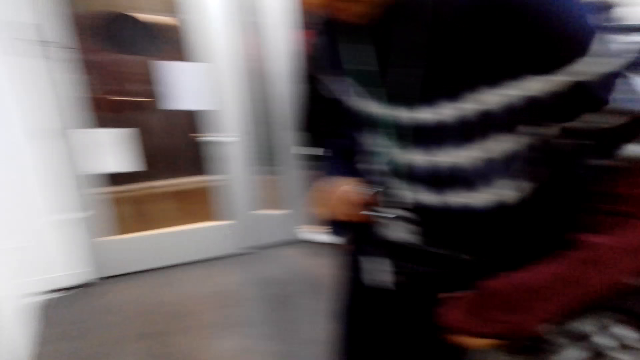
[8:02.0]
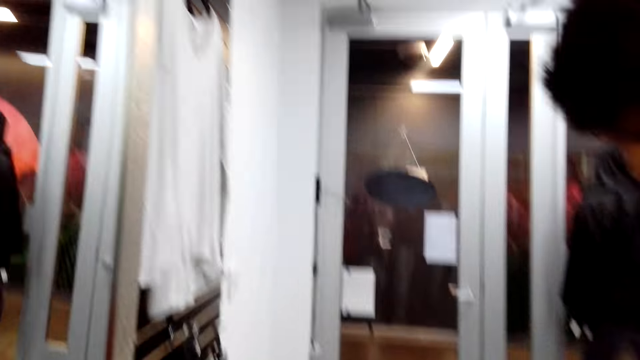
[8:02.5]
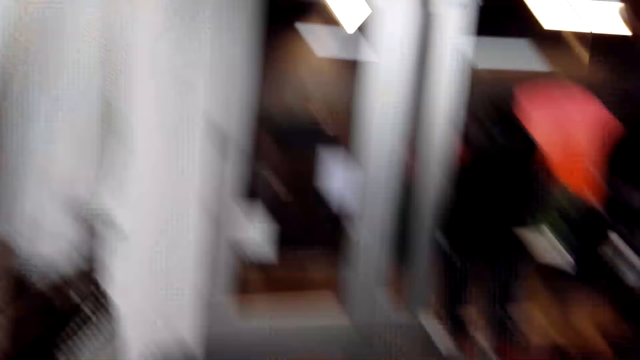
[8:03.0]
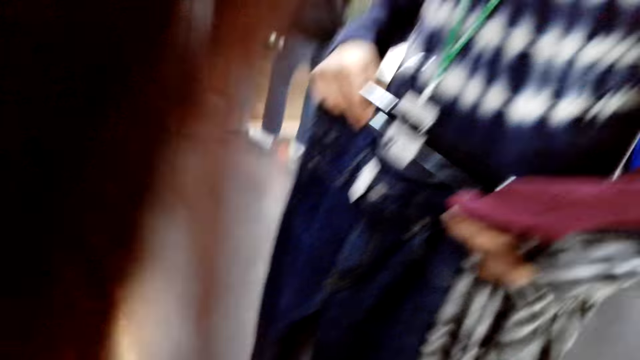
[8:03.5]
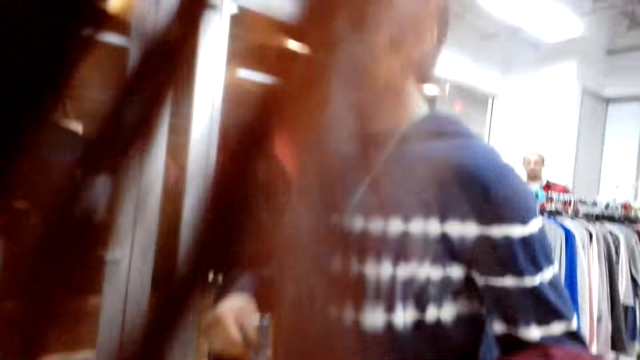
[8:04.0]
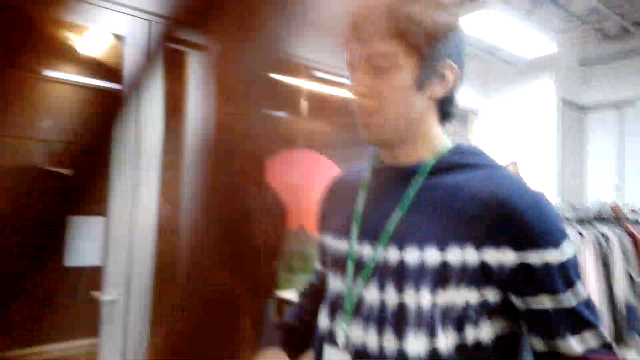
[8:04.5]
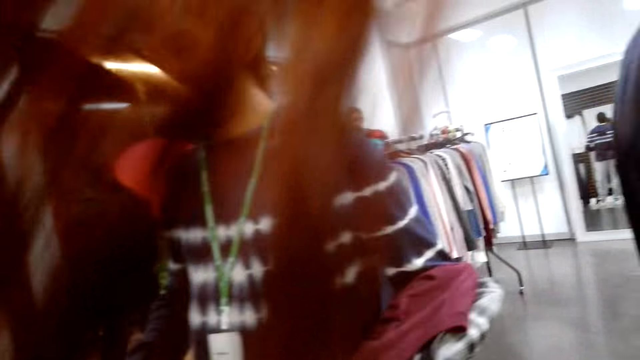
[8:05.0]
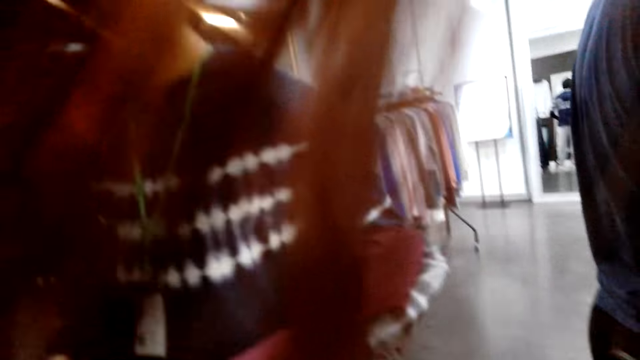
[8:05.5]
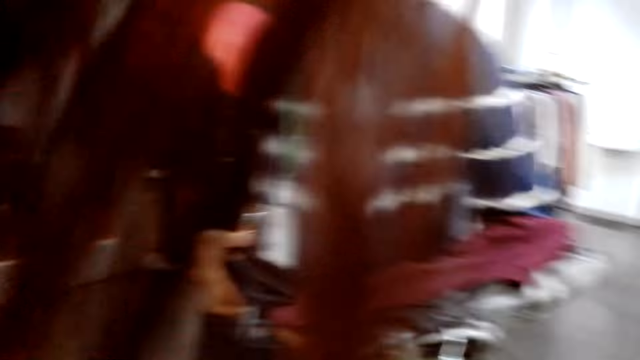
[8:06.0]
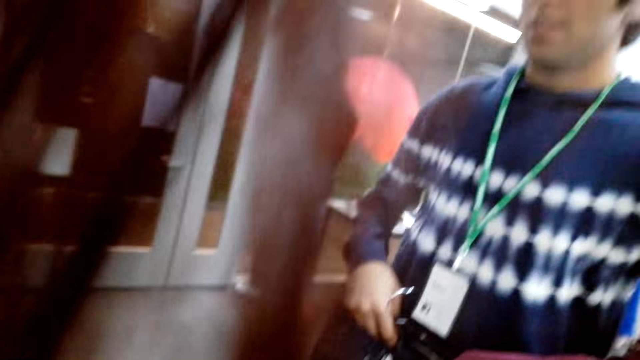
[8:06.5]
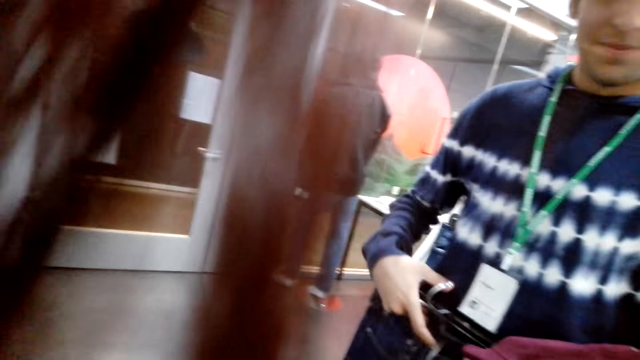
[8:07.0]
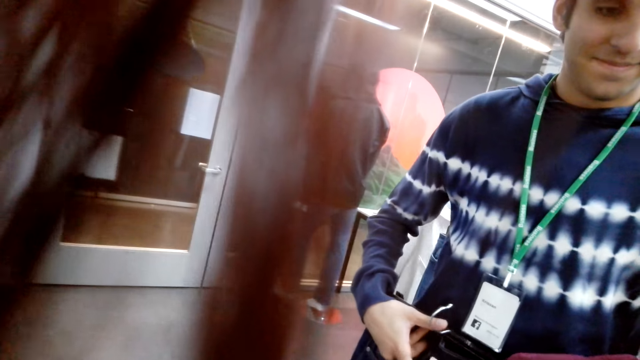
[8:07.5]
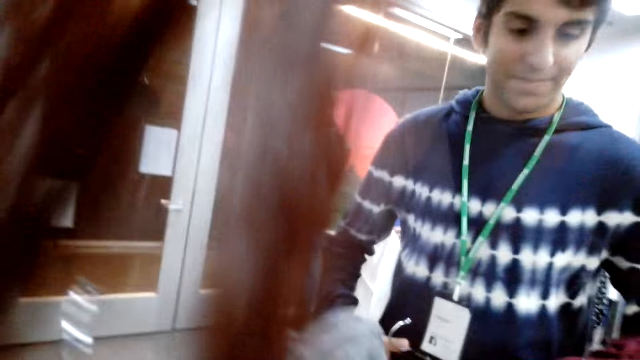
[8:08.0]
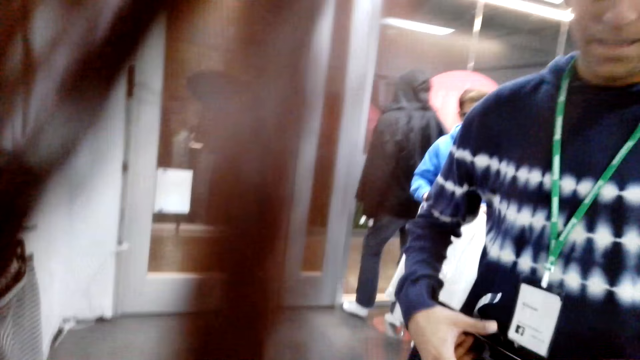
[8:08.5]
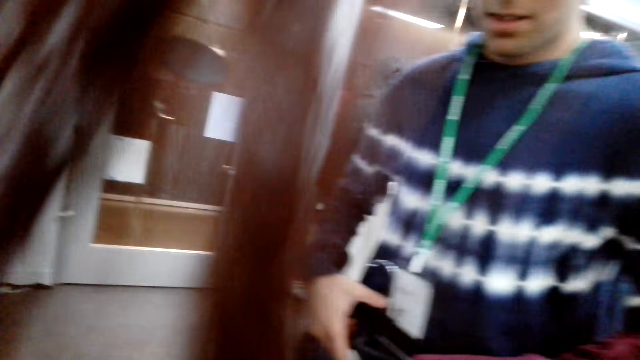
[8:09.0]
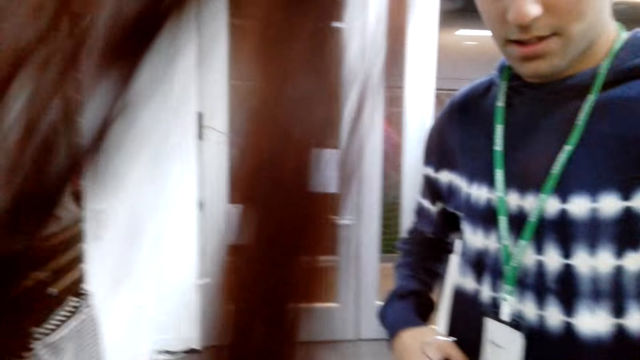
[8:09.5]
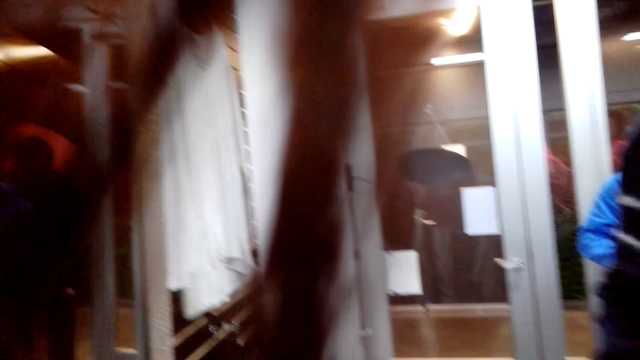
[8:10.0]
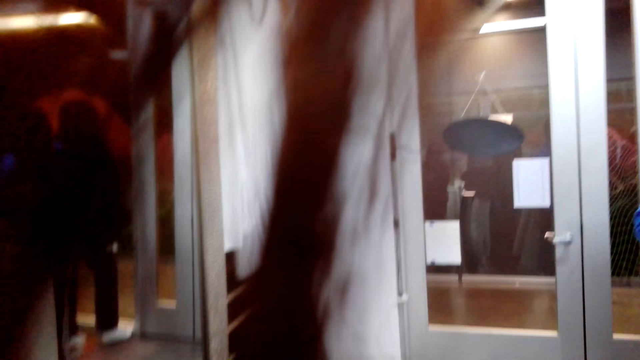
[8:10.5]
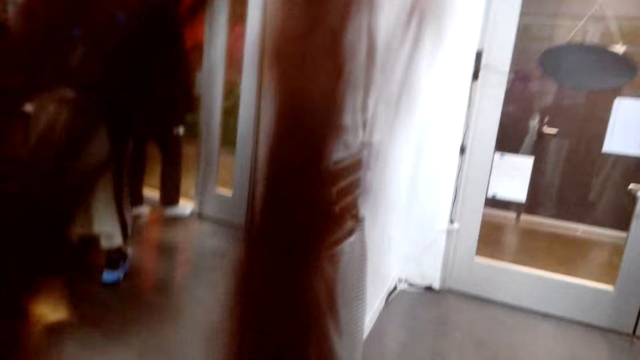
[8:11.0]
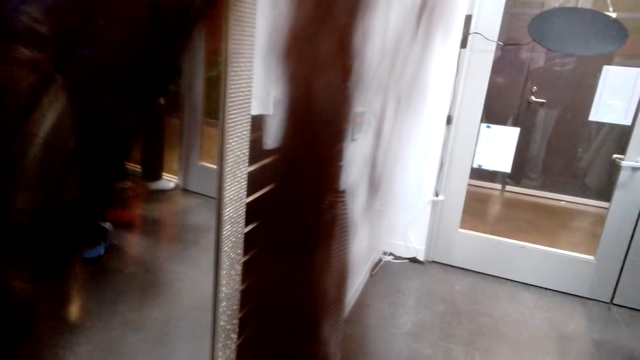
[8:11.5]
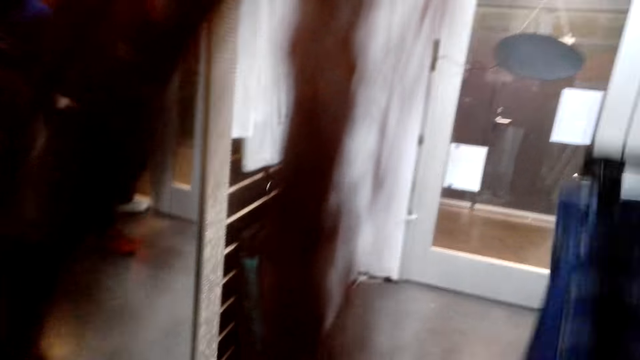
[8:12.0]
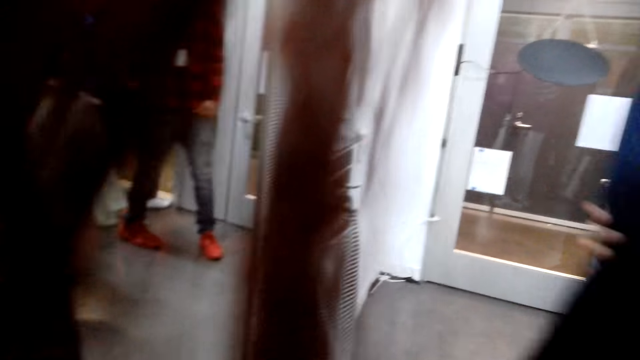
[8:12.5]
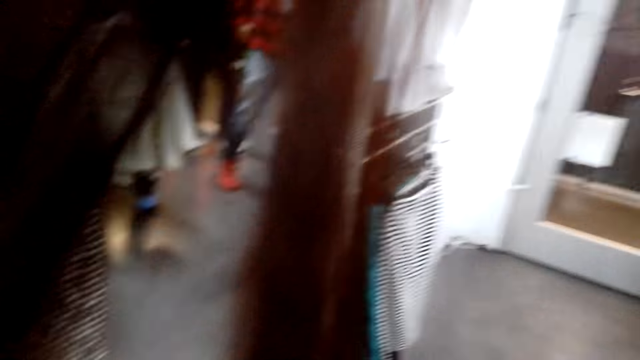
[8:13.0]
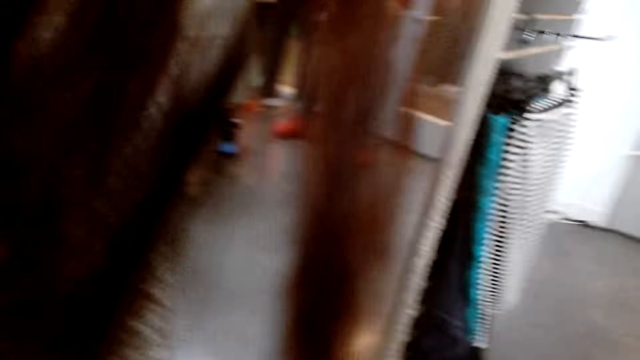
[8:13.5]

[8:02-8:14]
A person is looking at the mirror.

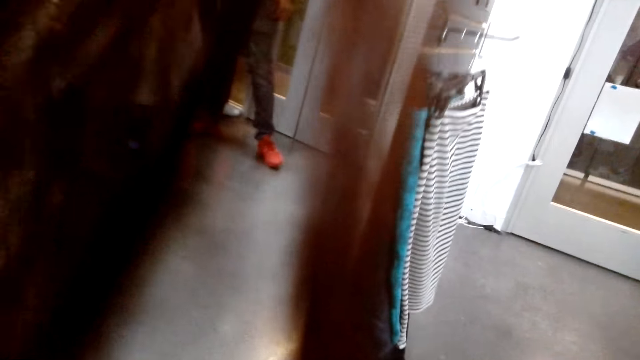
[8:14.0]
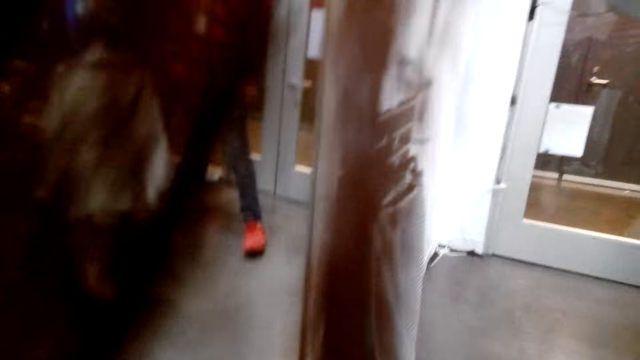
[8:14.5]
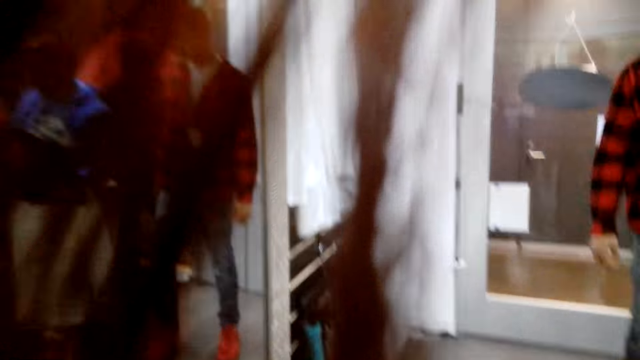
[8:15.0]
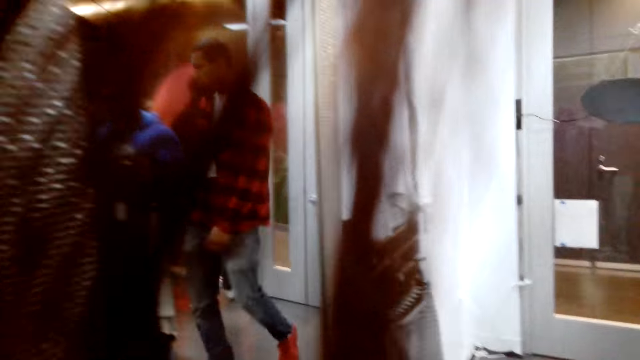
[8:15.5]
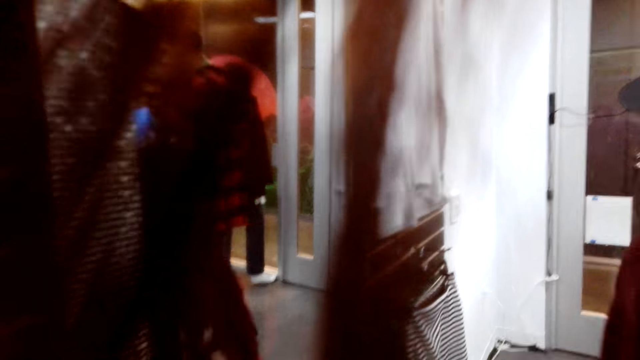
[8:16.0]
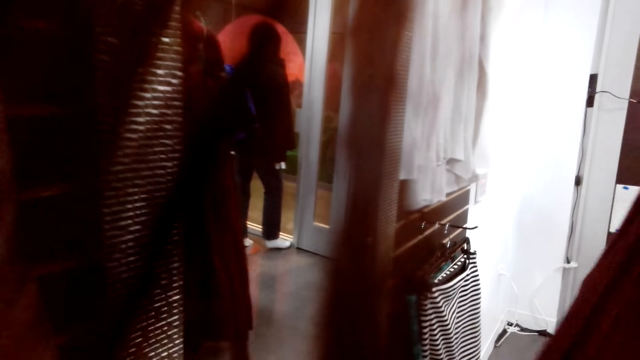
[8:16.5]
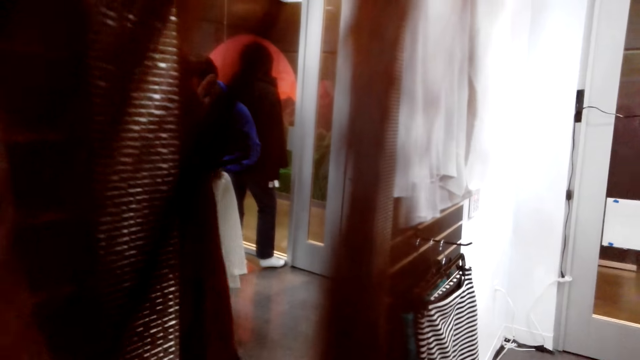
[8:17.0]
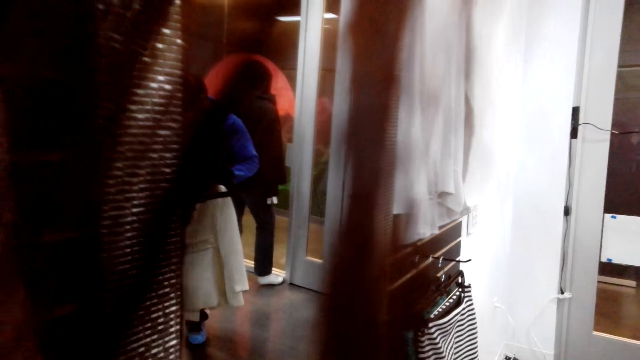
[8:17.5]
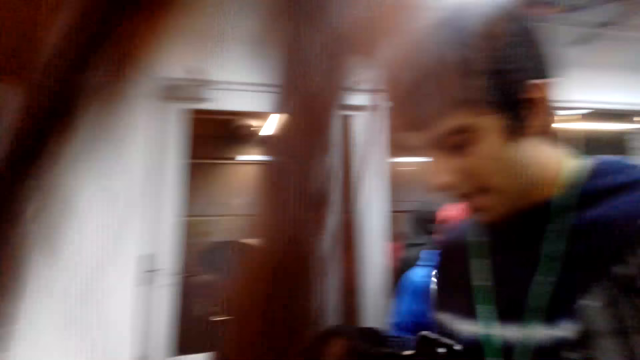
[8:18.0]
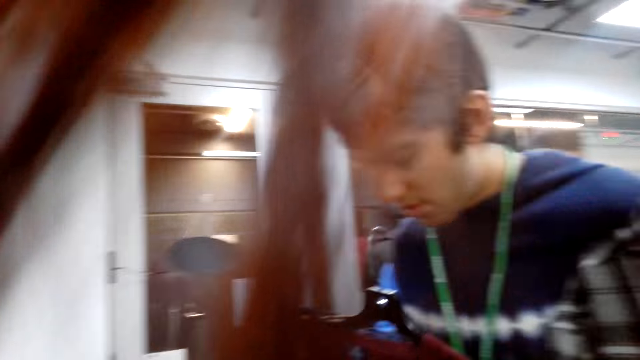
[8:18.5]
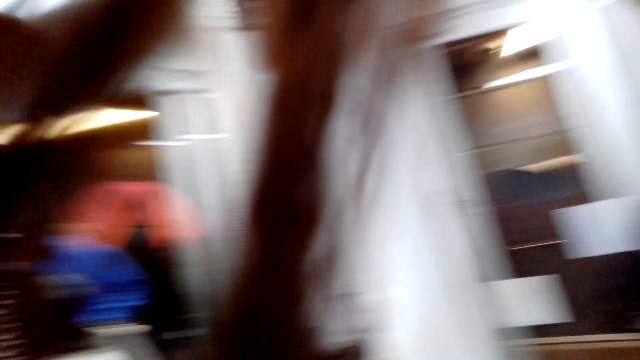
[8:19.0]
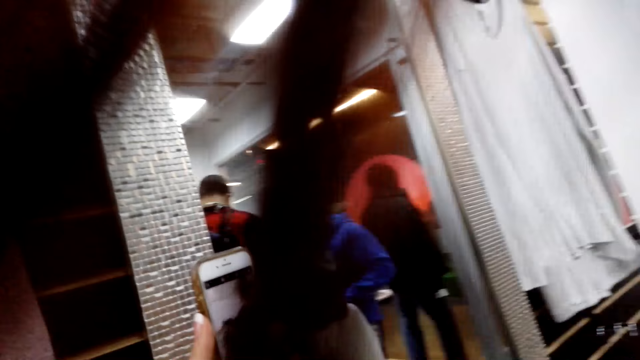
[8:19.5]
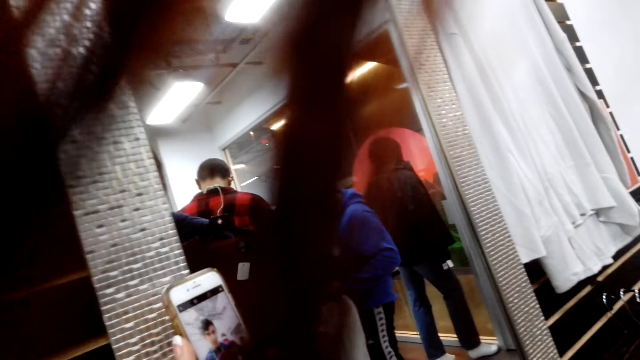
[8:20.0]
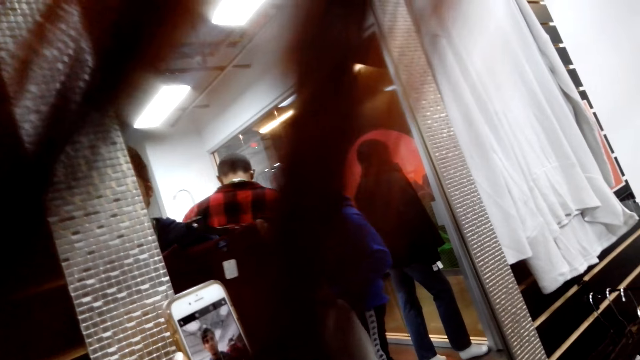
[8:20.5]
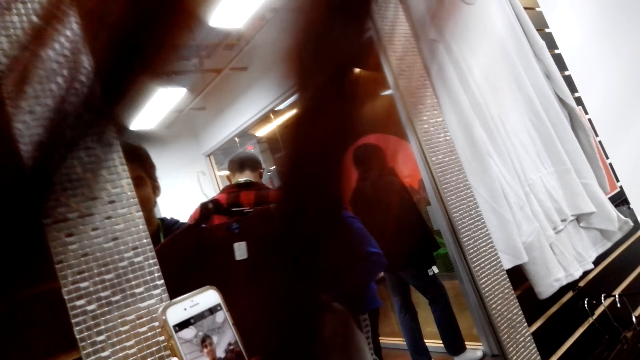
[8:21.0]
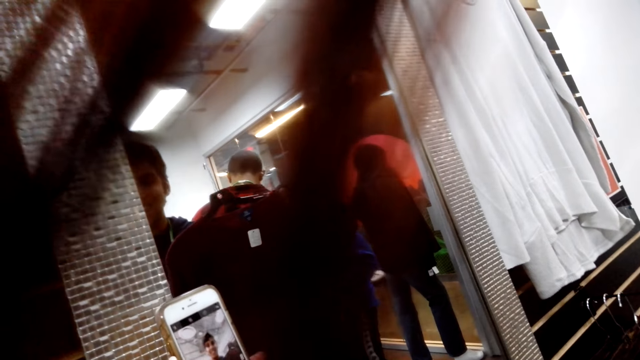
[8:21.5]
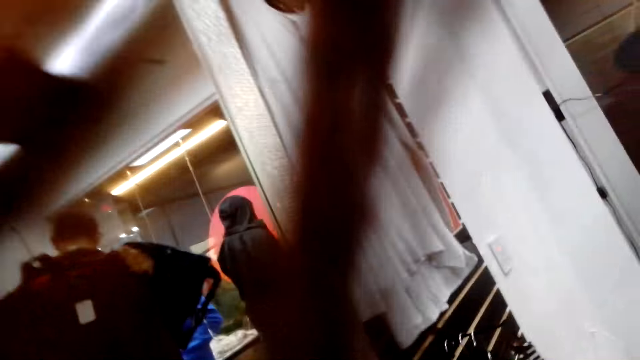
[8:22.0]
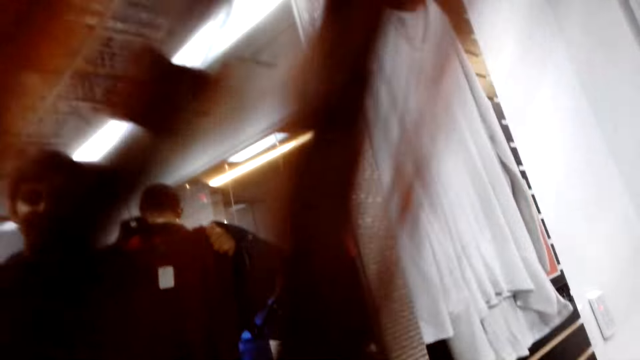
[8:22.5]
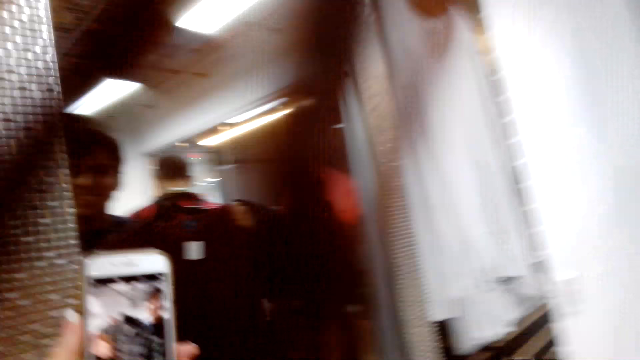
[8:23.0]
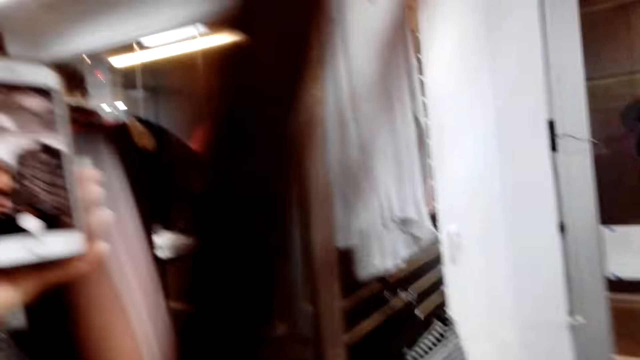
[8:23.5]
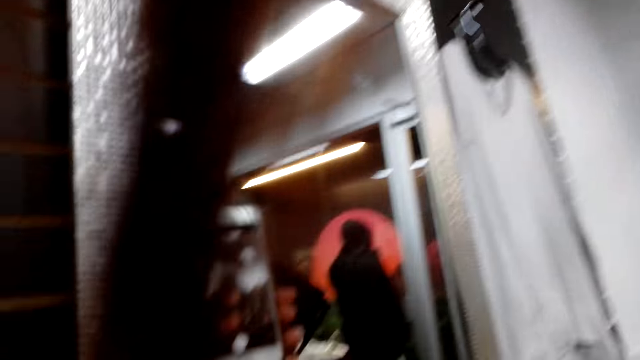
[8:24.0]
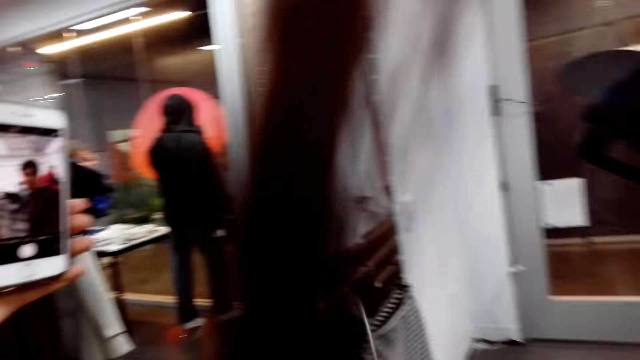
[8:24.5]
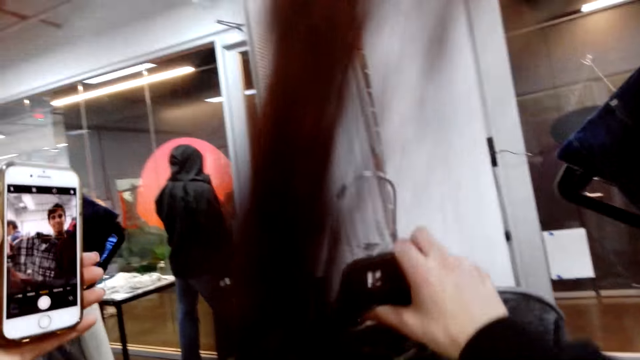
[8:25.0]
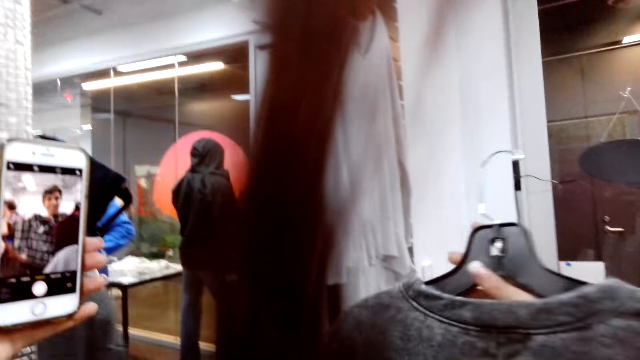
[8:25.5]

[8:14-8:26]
The camera wearer looks at the phone.
